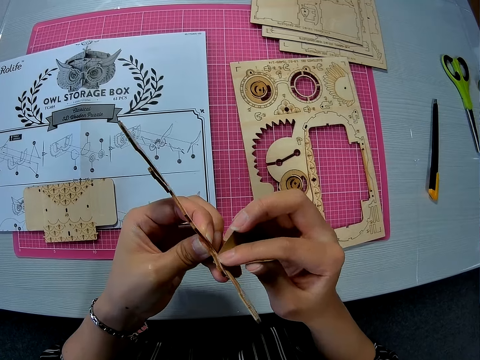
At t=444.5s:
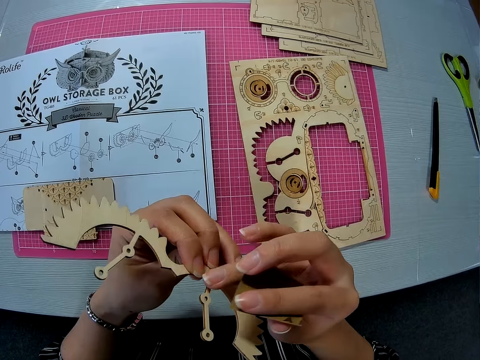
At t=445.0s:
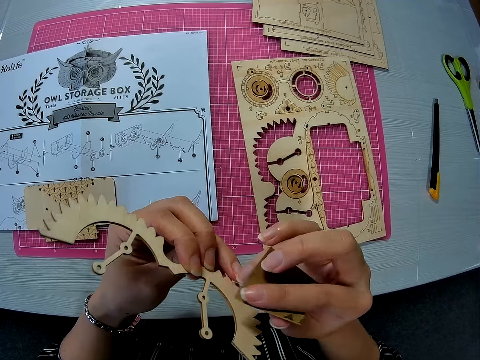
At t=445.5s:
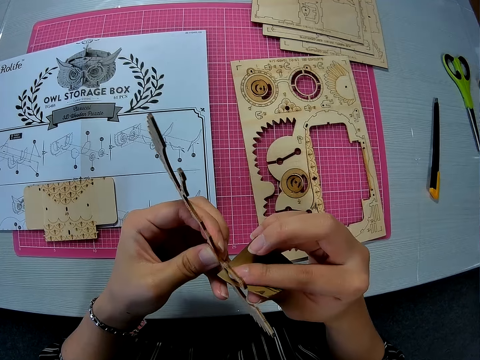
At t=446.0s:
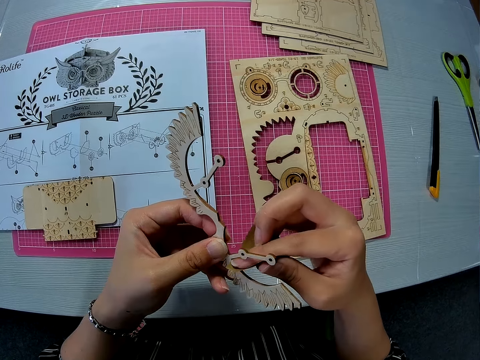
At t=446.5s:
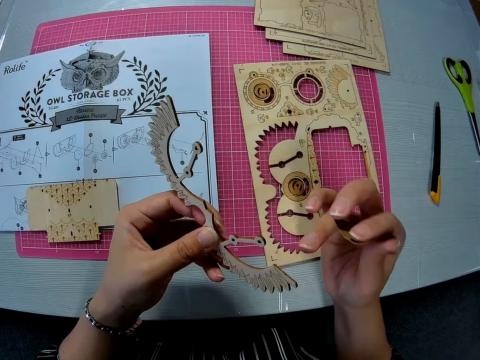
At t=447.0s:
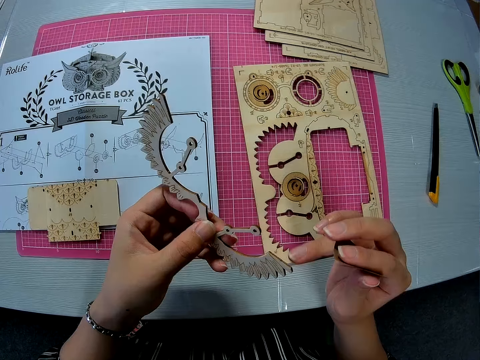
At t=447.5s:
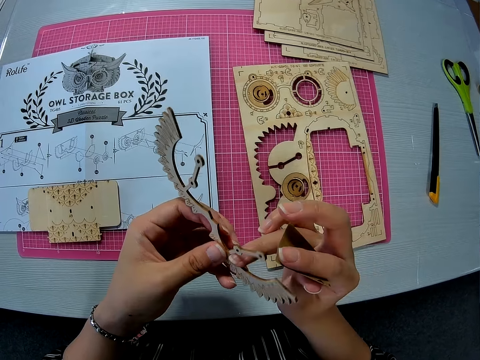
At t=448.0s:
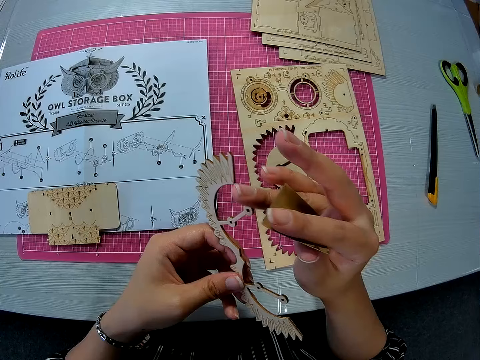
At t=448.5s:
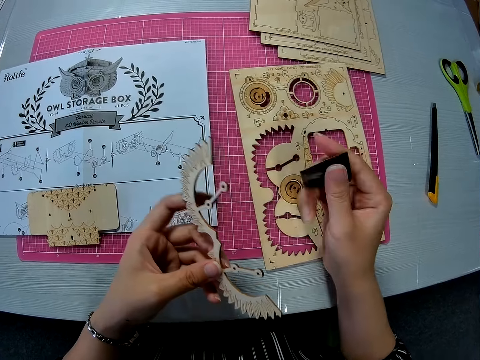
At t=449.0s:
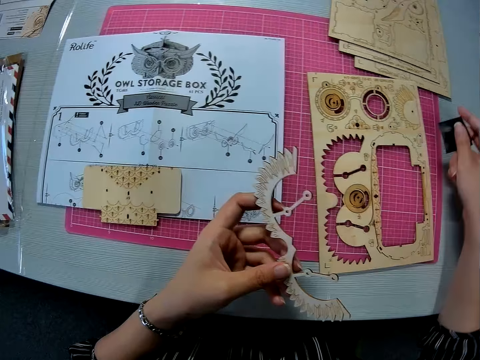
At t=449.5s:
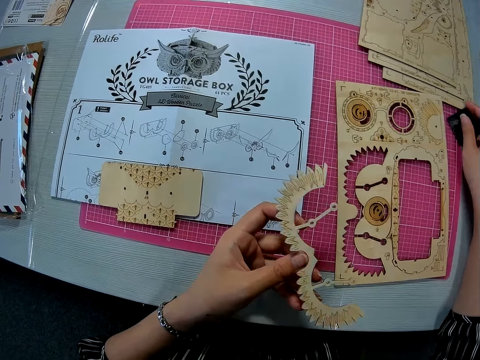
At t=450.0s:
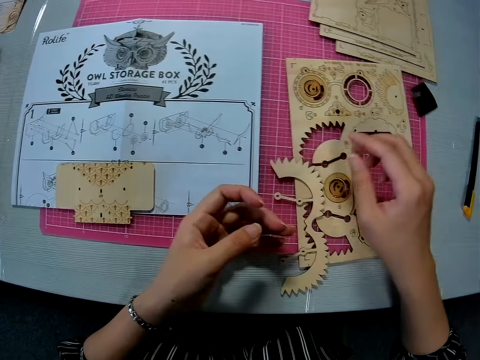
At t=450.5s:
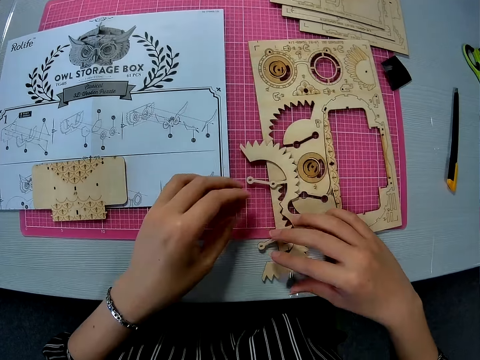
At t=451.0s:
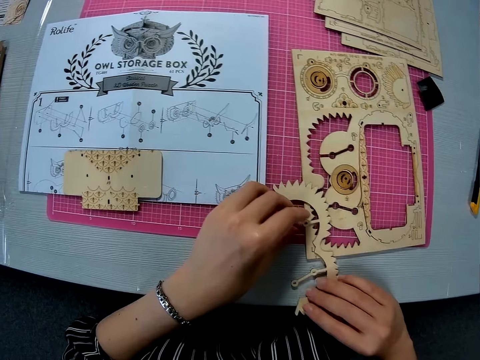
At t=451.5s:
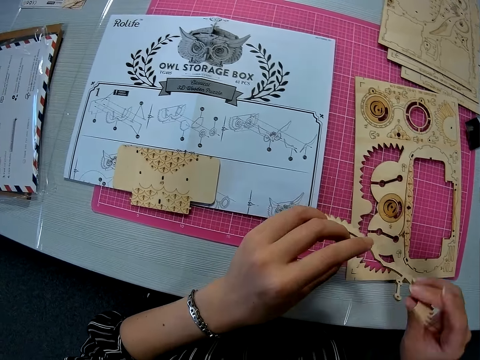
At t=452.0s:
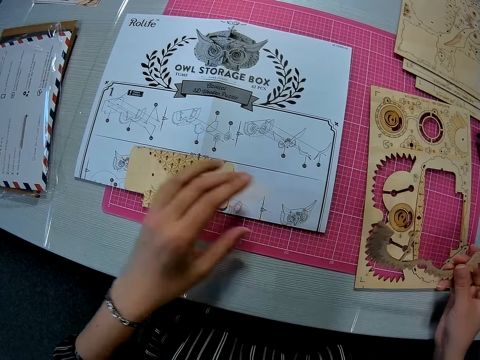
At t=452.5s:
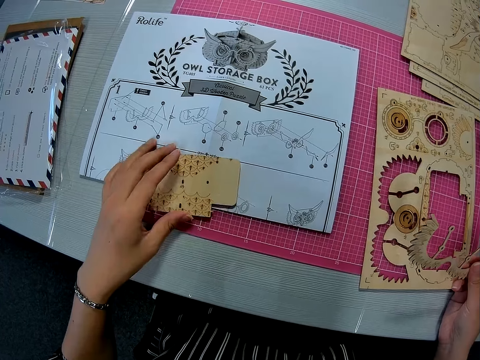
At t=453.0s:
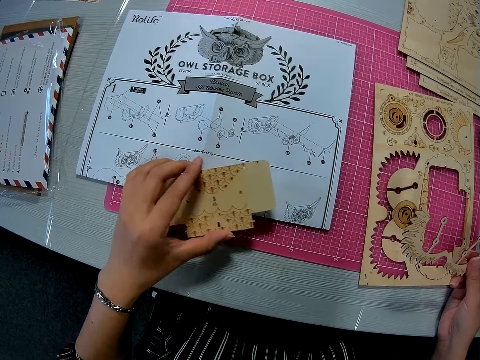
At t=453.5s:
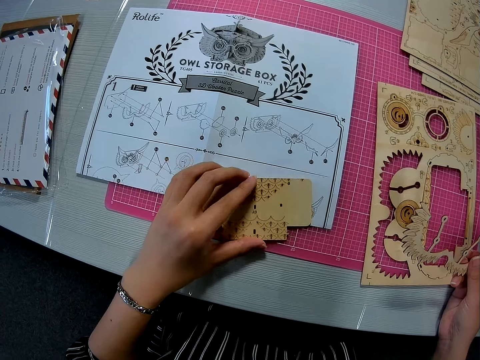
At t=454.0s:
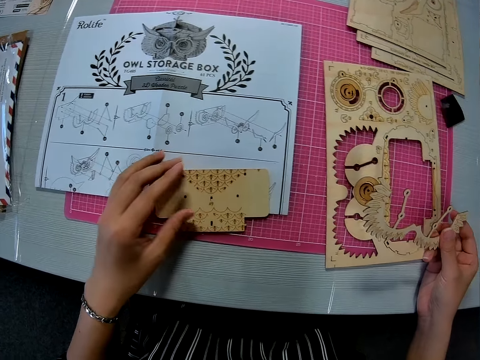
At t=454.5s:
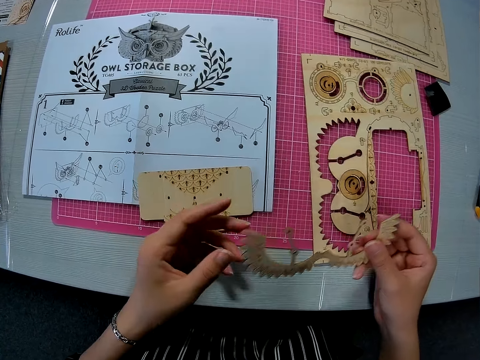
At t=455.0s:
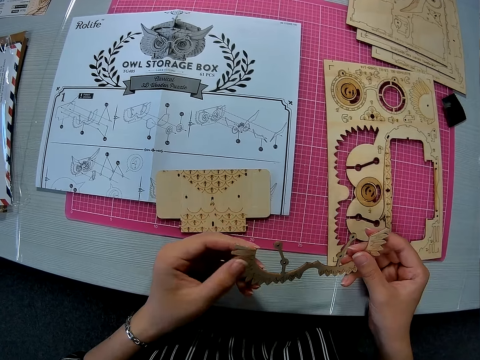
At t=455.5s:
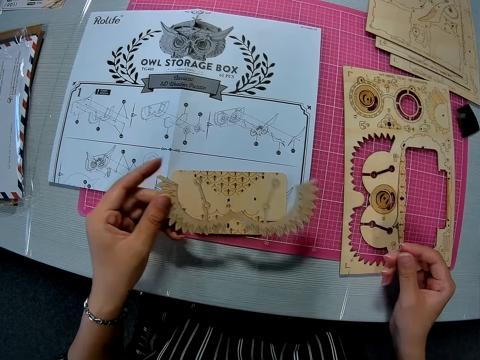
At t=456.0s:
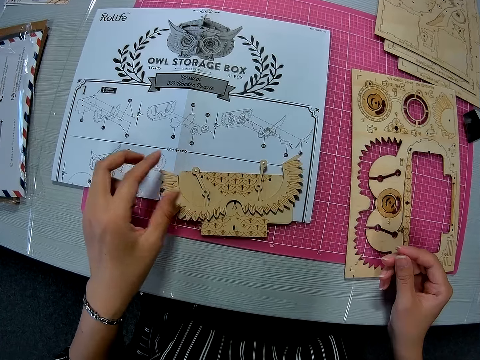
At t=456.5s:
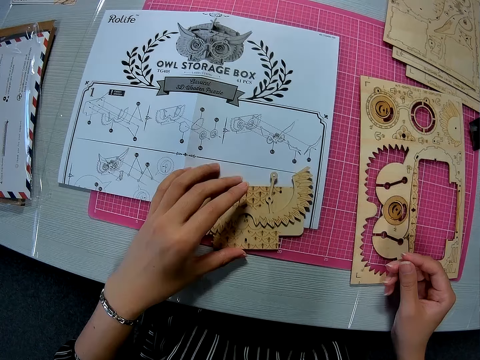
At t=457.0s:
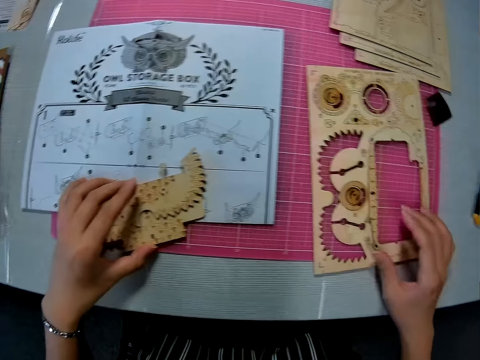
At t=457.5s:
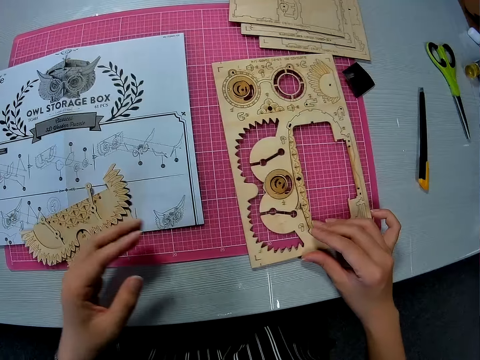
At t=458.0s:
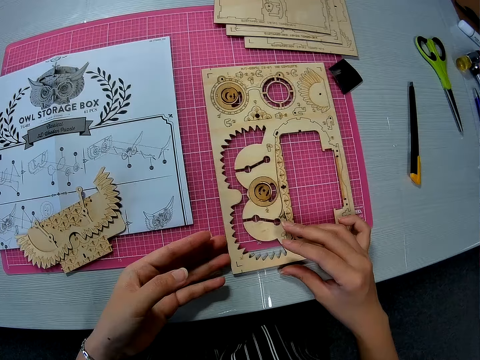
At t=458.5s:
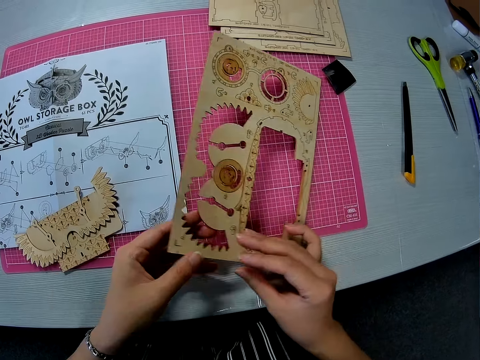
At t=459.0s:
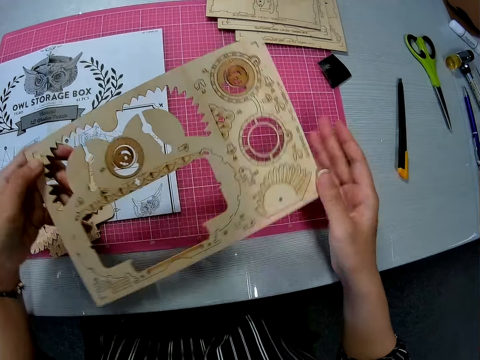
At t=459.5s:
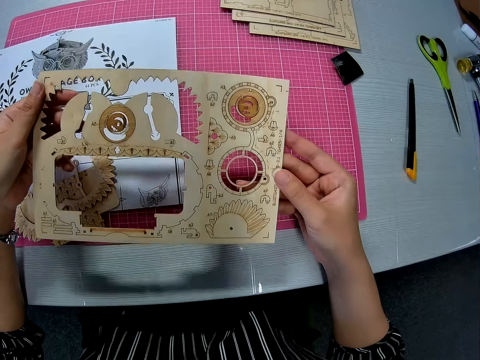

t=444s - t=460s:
The camera wearer runs her right middle finger on the edge of the carved piece briefly. She files the edge of the carved piece briefly. She runs her right middle finger on the edge of the carved piece briefly. She looks at the puzzle. She drops the sandpaper on the pink sheet. She drops the puzzle on the table. She picks the carved piece from the wooden puzzle sheet. She moves the other piece on the paper instruction sheet forward with her left hand. She passes the carved piece from her right hand to her left hand. She drops the carved piece on the other piece. She moves both pieces backward. She picks the wooden puzzle sheet on the pink sheet with both hands.

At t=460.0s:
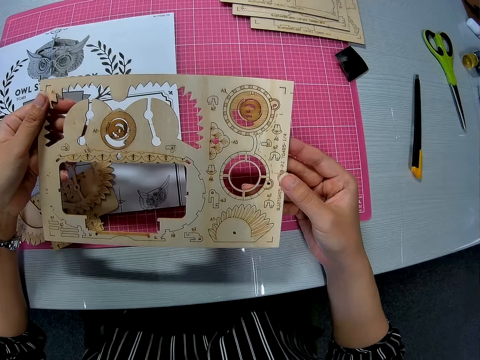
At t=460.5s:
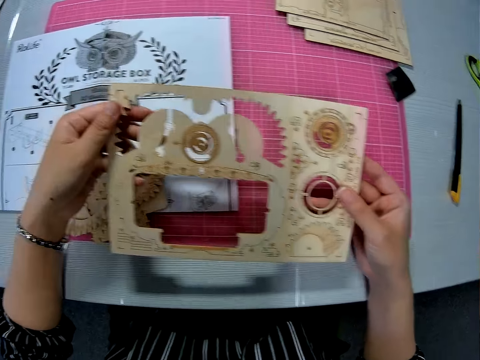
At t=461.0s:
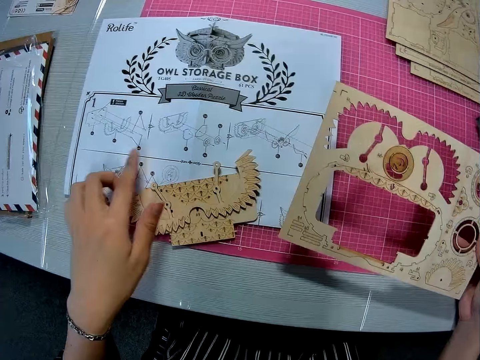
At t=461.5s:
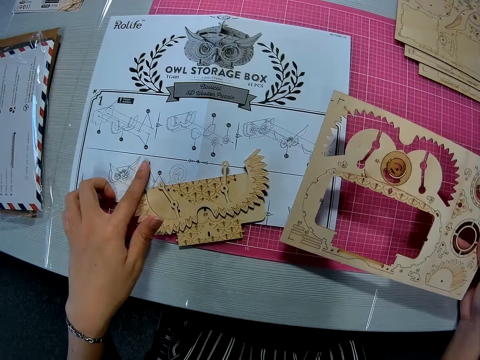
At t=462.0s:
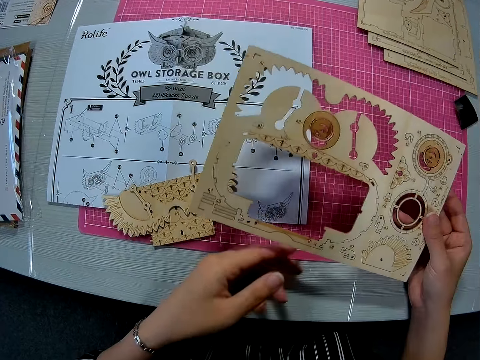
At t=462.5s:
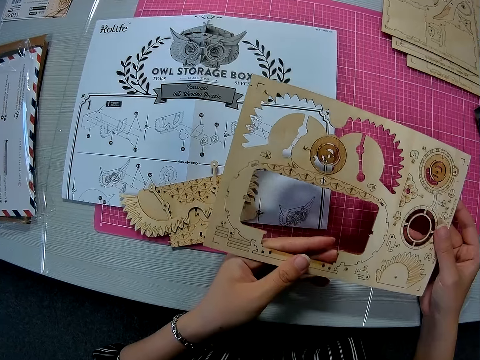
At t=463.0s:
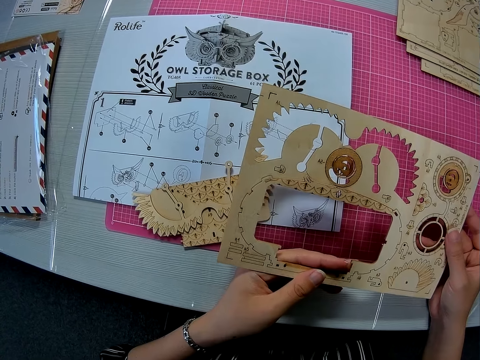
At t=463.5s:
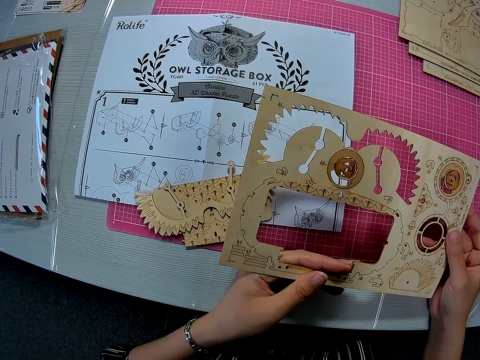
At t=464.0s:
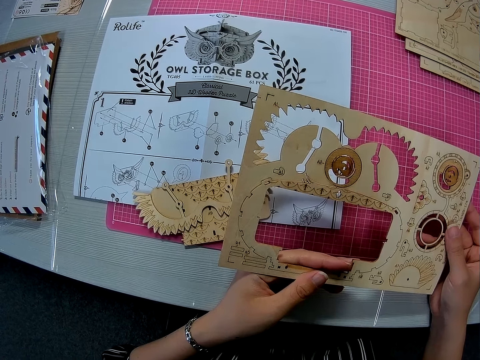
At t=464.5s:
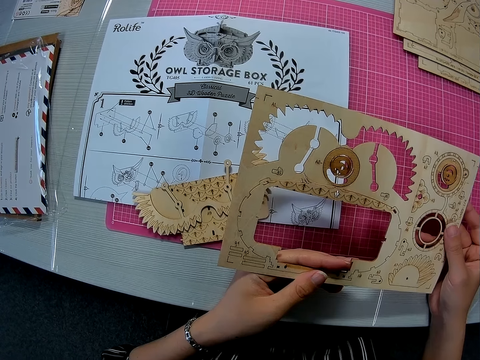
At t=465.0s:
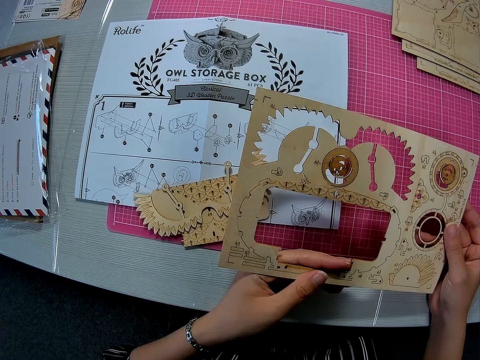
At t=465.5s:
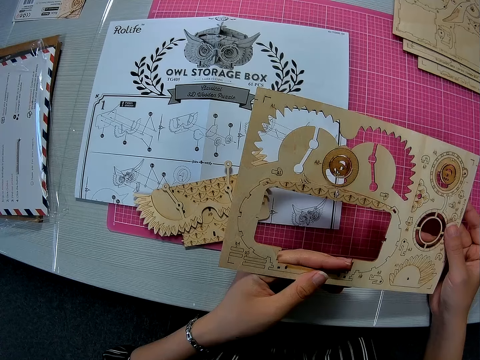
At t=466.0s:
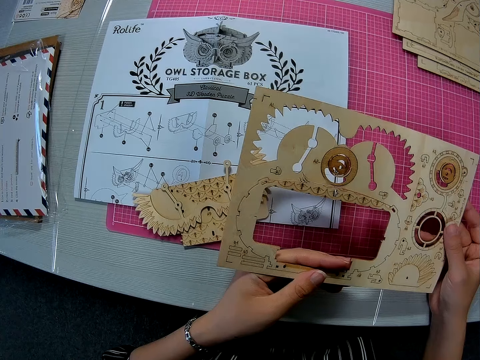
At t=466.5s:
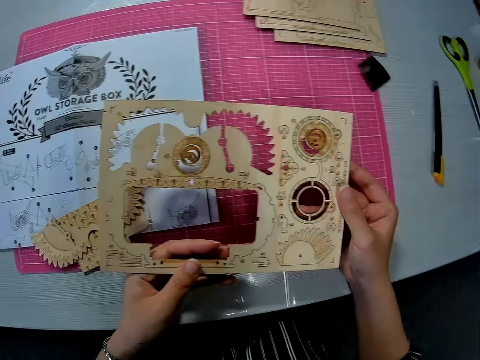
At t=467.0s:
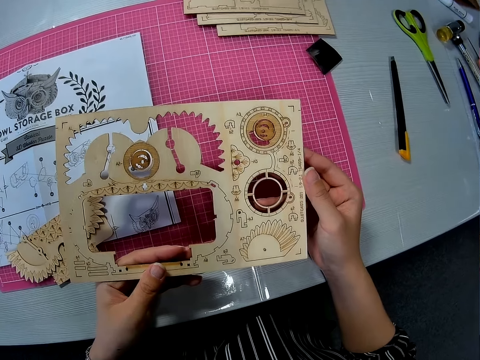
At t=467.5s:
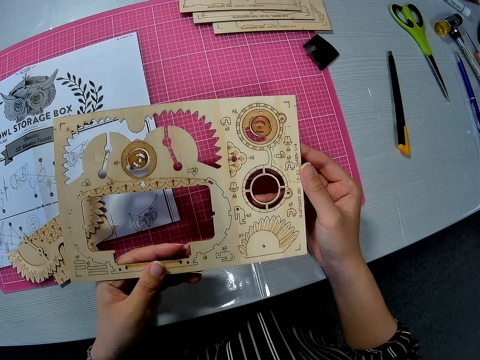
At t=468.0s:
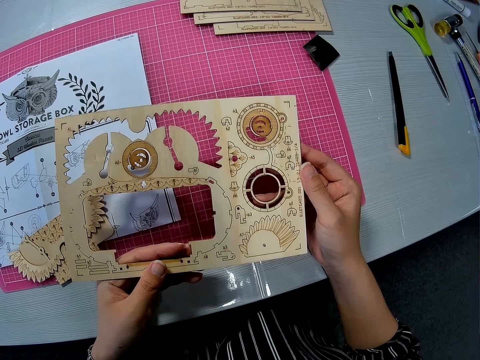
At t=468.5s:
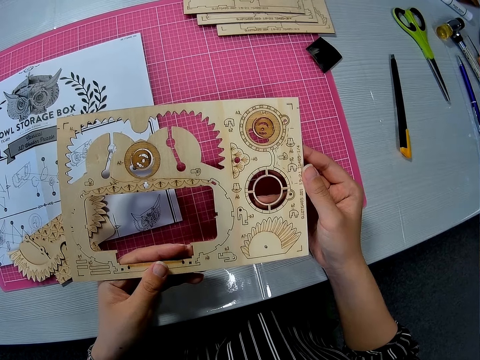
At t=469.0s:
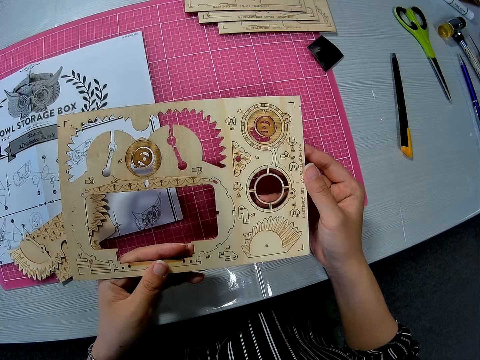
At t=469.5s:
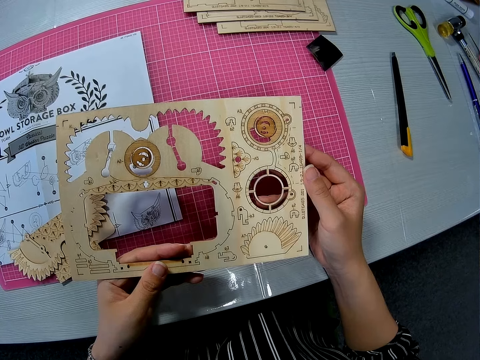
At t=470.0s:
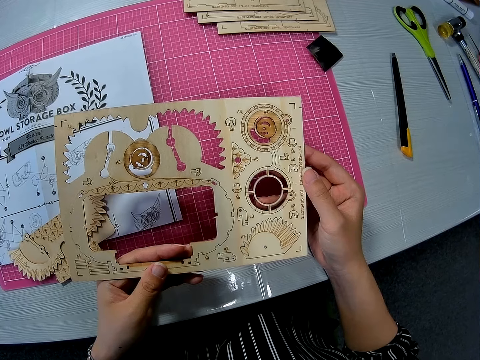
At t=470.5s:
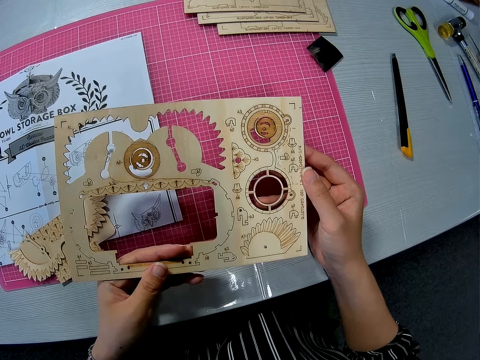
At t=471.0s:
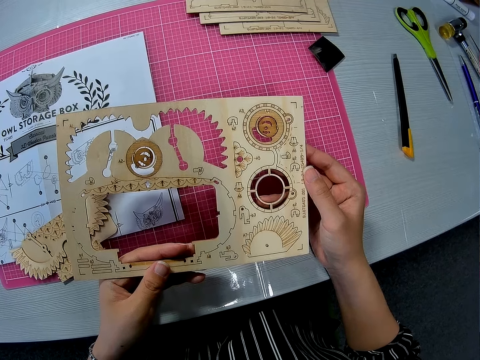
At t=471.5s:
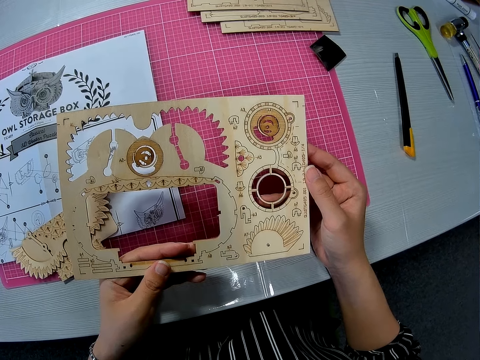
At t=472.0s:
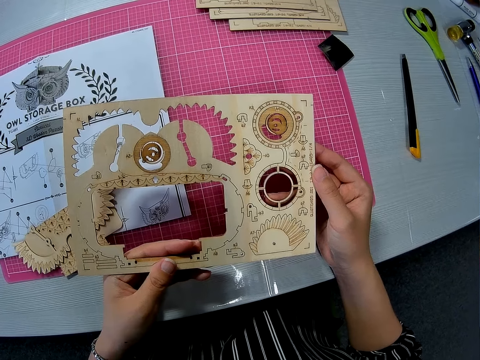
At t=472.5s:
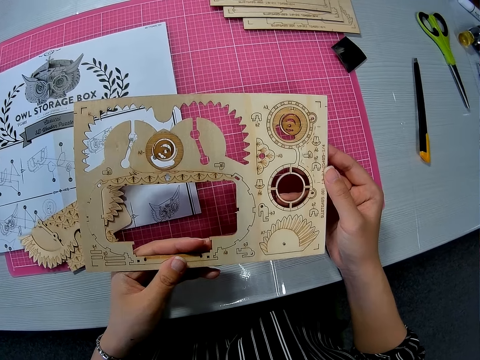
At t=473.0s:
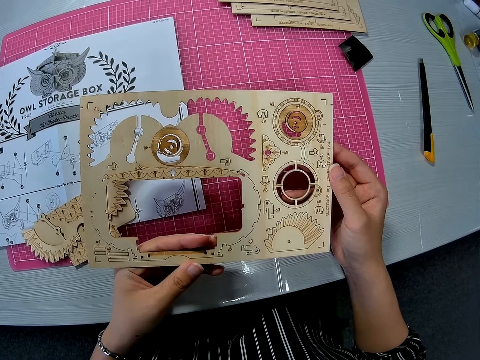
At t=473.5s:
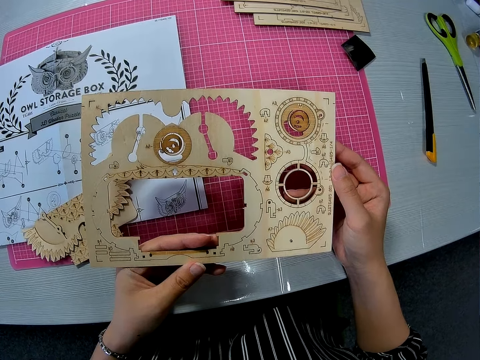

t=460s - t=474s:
The camera wearer looks at the wood puzzle. She runs her left index finger on the paper instruction briefly. She reads the sketch. She places her left hand back on the wooden puzzle sheet. She looks at the wood puzzle.
